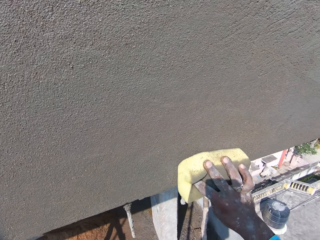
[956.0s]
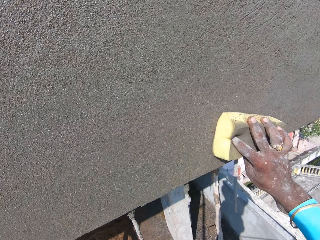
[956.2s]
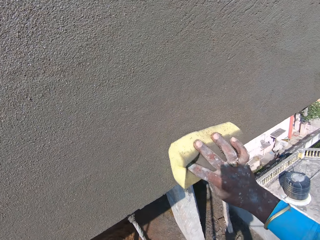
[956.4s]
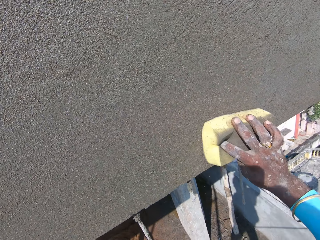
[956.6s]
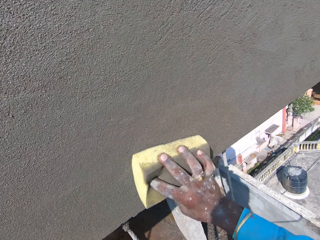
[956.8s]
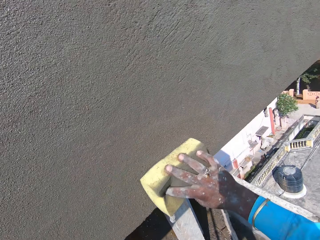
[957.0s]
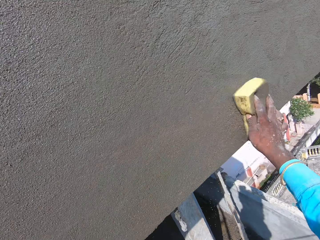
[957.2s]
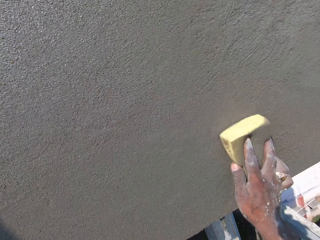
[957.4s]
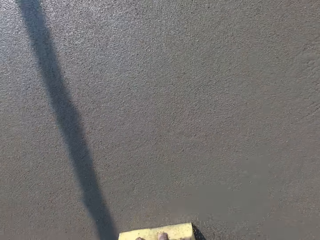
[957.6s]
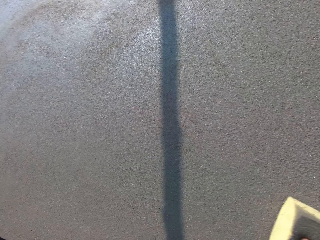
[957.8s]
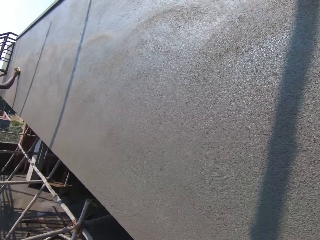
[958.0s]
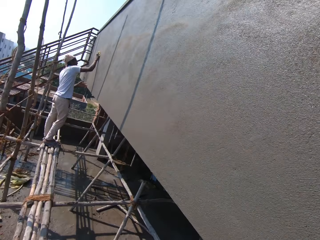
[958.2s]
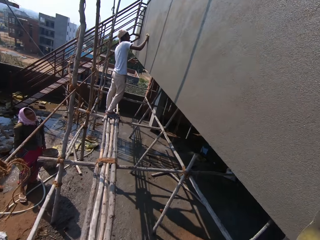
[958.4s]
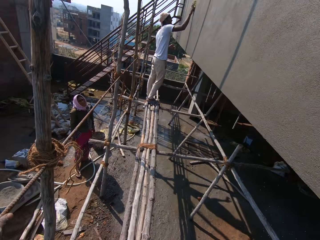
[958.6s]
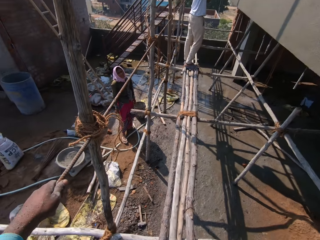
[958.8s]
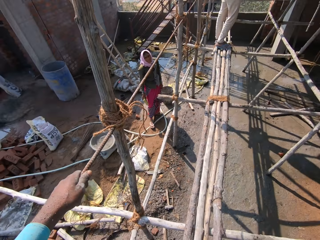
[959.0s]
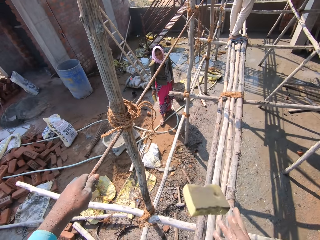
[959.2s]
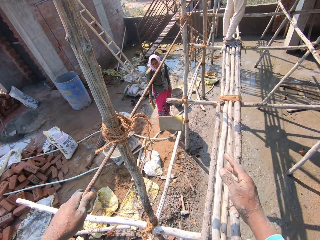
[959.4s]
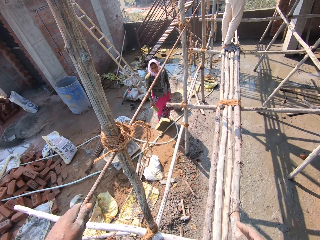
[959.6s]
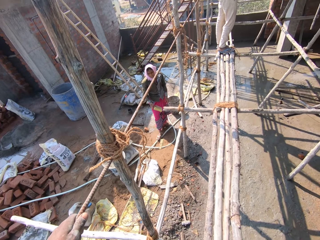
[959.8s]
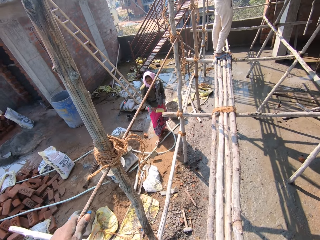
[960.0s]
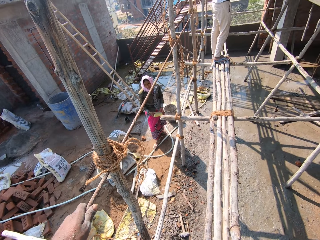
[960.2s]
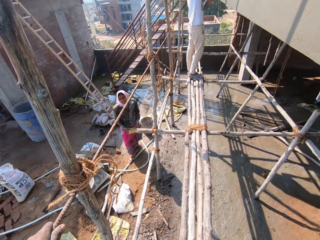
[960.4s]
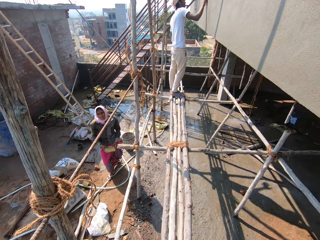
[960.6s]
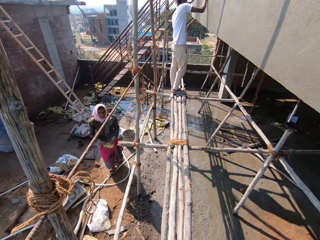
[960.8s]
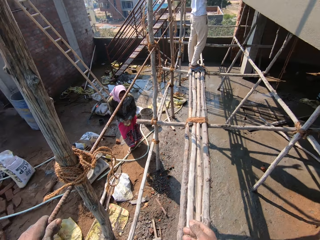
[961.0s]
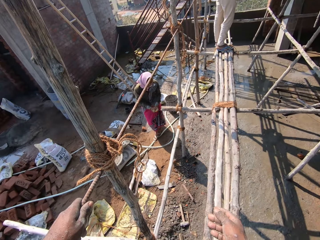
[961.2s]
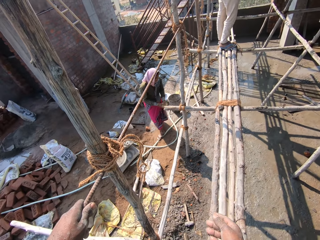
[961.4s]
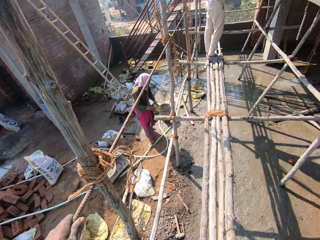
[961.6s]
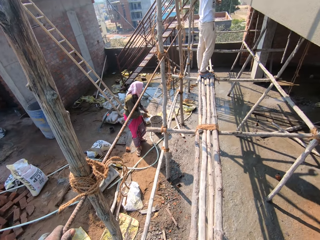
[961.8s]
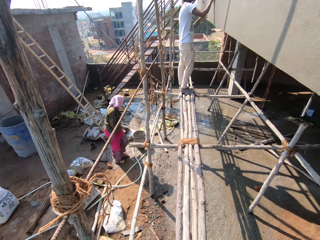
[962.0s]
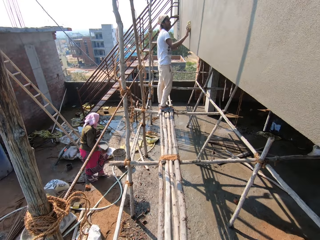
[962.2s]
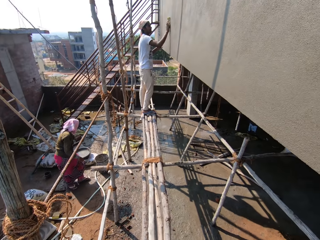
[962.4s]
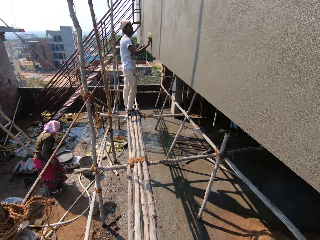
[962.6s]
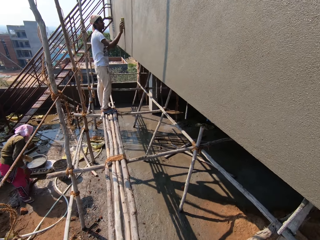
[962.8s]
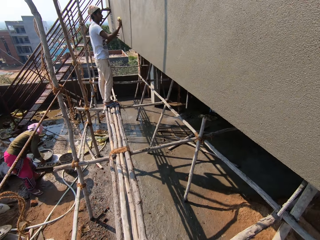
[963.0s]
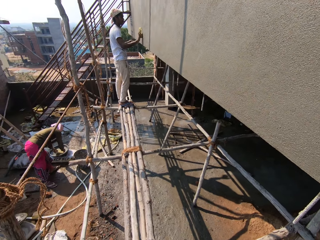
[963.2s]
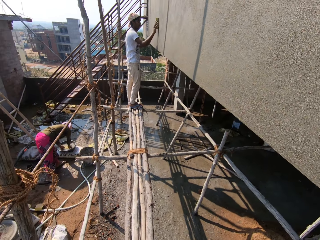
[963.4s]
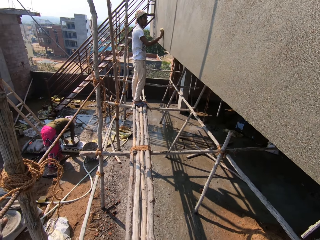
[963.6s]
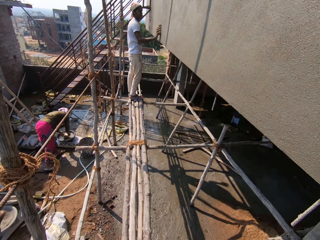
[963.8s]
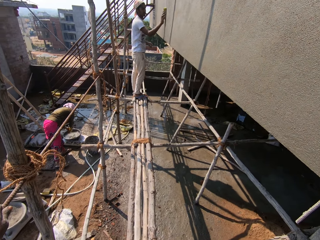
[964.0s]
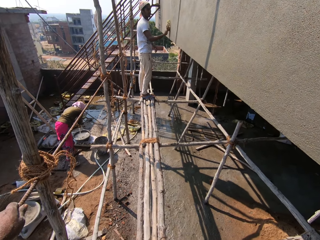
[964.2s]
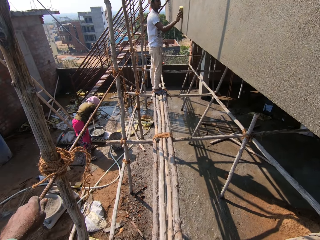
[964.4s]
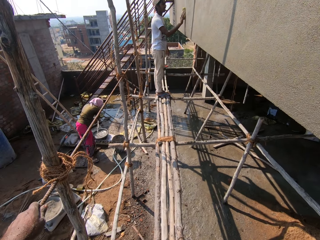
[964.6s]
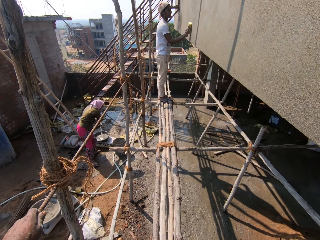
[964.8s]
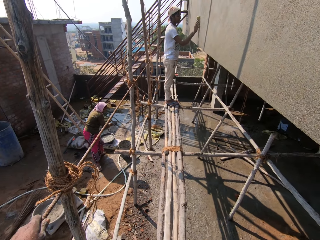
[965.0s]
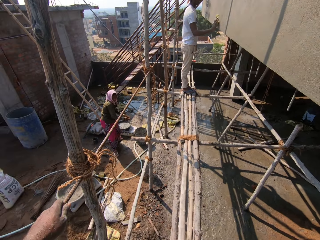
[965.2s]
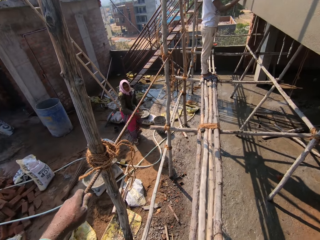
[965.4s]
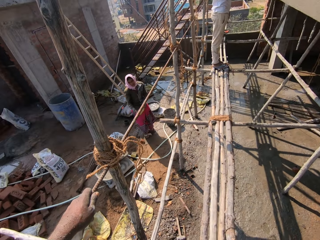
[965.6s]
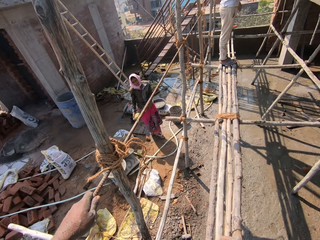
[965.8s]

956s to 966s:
The camera wearer walks. They throw the sponge. They drop the sponge. They talk to a person. The person walks around. The person rinses the sponge.

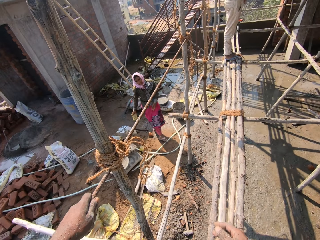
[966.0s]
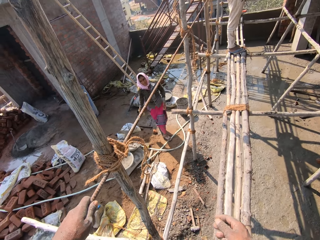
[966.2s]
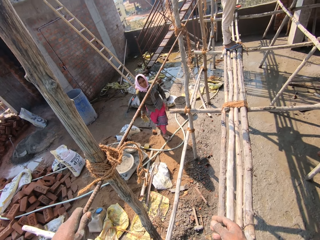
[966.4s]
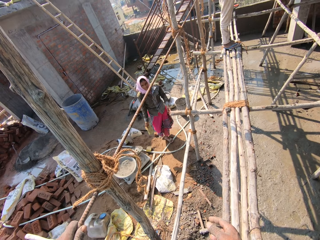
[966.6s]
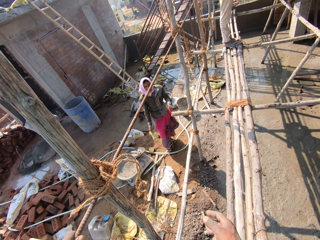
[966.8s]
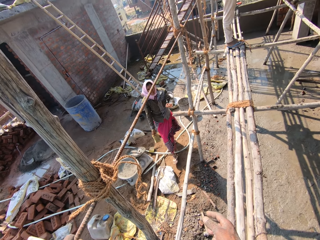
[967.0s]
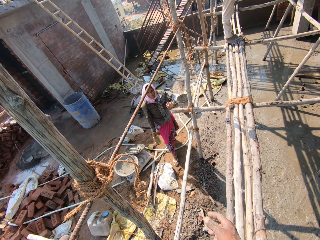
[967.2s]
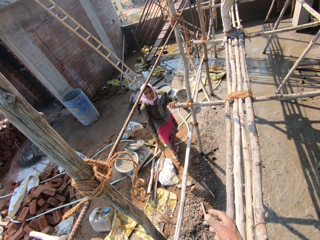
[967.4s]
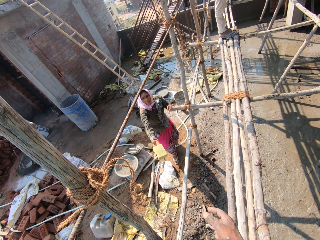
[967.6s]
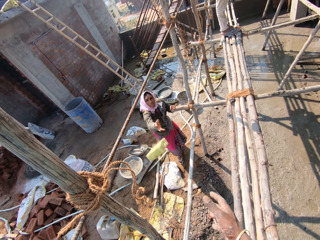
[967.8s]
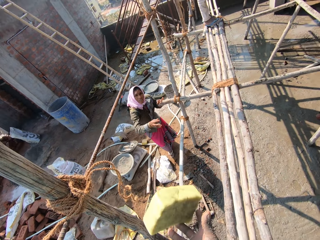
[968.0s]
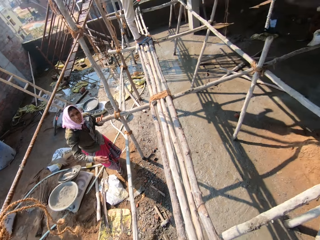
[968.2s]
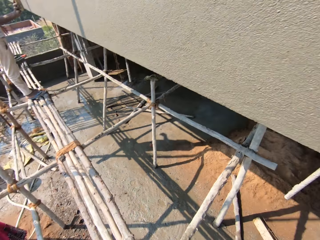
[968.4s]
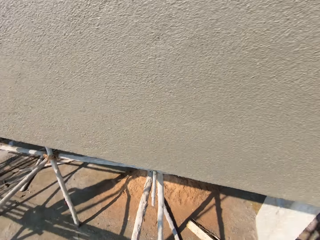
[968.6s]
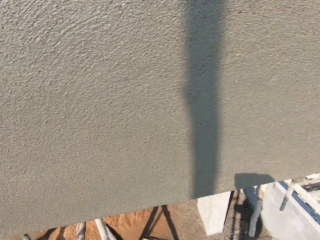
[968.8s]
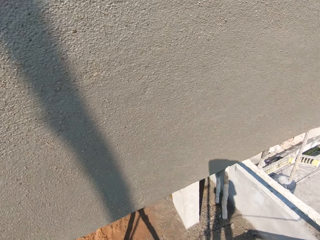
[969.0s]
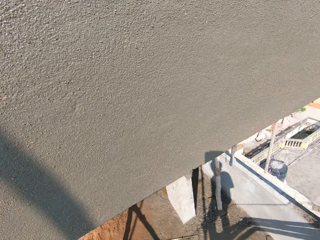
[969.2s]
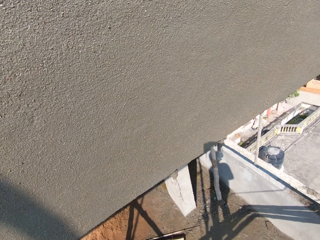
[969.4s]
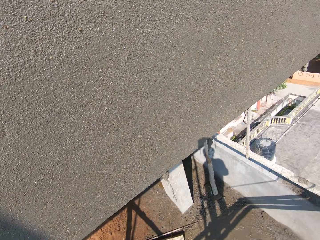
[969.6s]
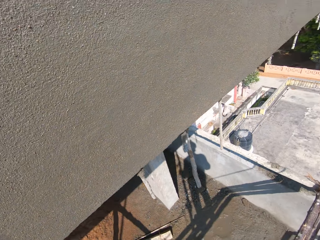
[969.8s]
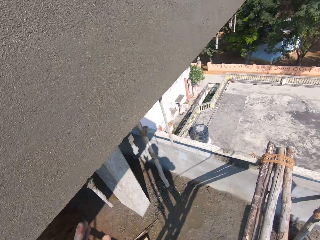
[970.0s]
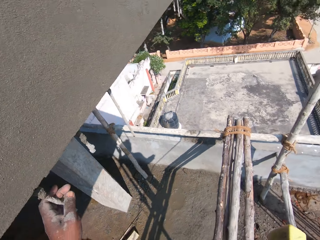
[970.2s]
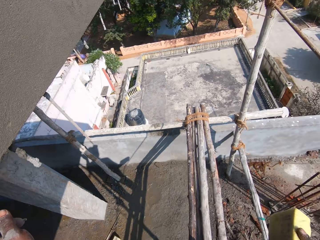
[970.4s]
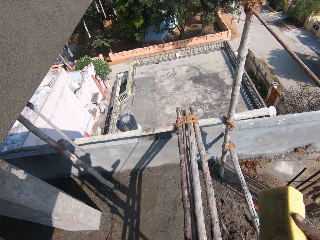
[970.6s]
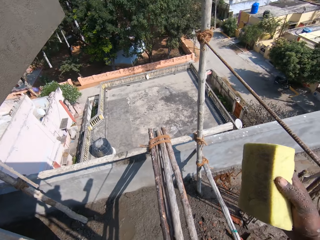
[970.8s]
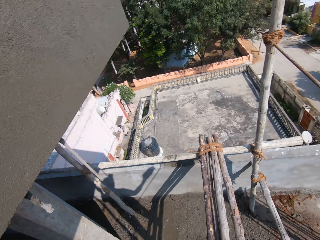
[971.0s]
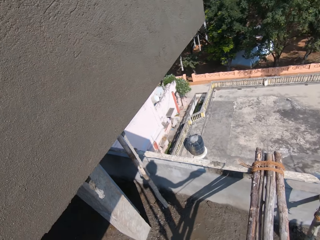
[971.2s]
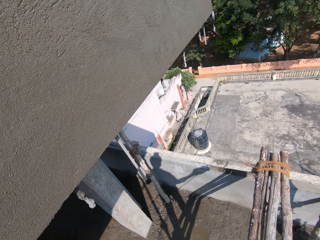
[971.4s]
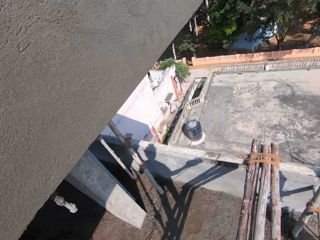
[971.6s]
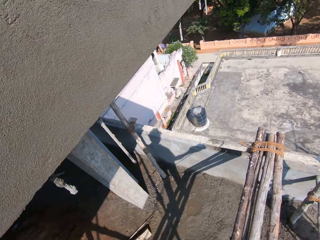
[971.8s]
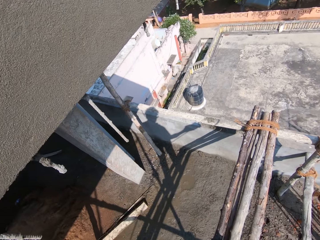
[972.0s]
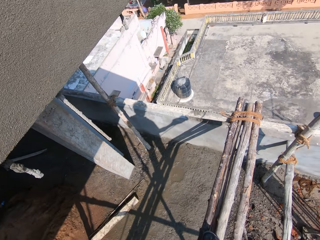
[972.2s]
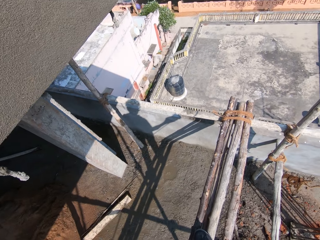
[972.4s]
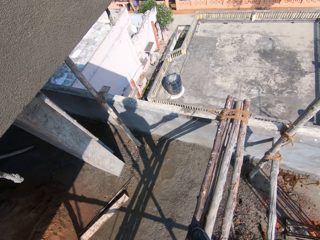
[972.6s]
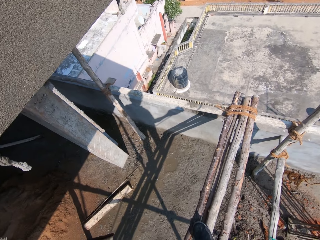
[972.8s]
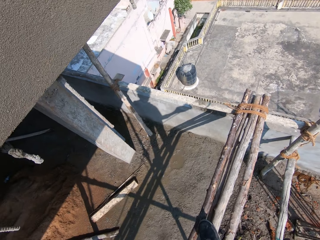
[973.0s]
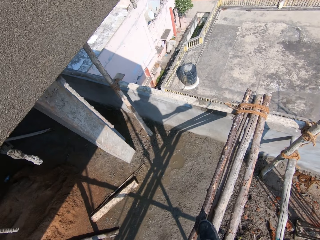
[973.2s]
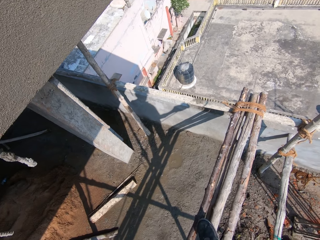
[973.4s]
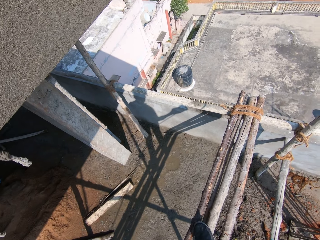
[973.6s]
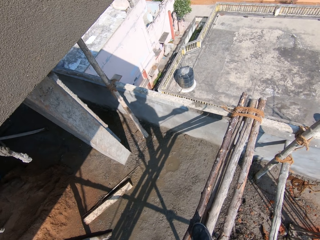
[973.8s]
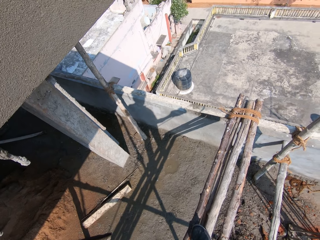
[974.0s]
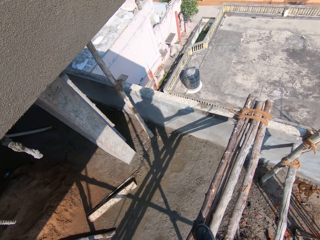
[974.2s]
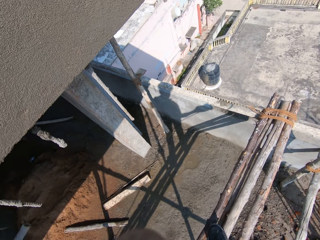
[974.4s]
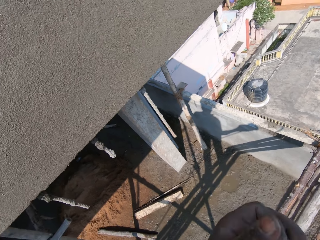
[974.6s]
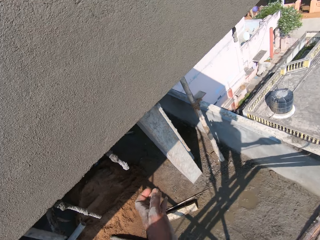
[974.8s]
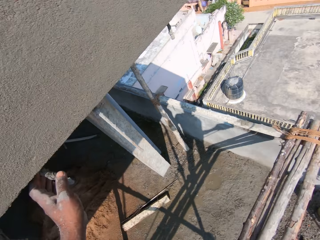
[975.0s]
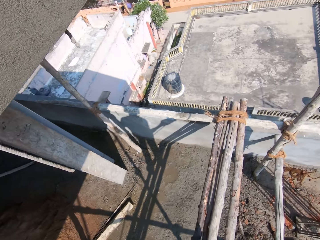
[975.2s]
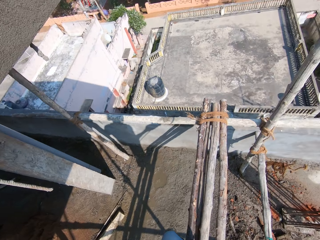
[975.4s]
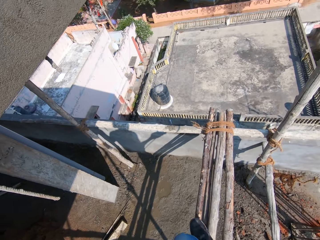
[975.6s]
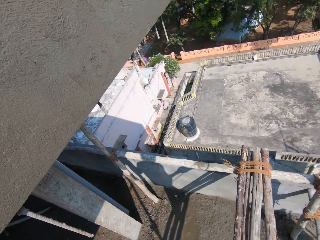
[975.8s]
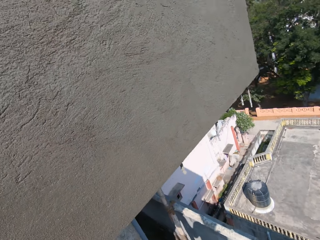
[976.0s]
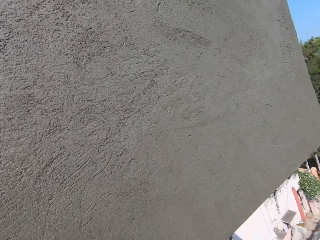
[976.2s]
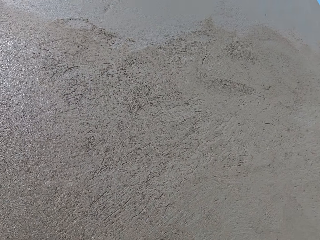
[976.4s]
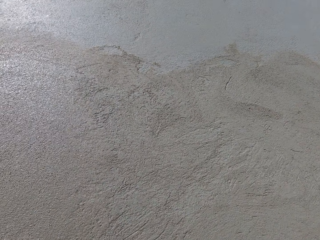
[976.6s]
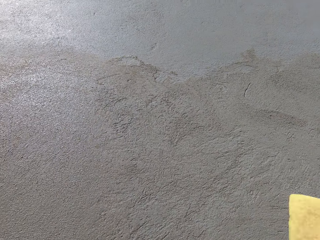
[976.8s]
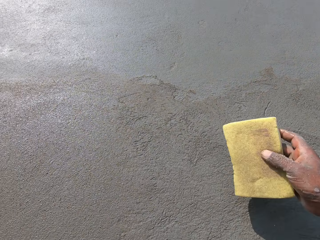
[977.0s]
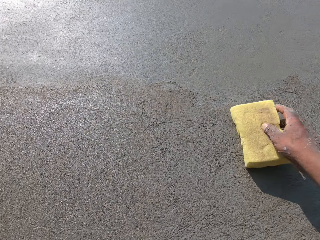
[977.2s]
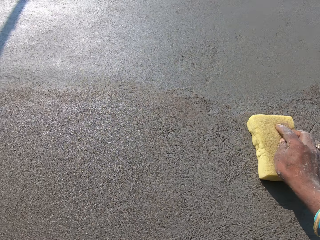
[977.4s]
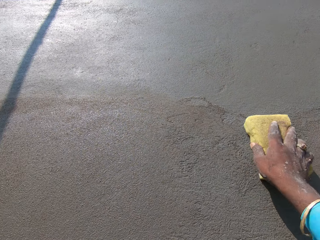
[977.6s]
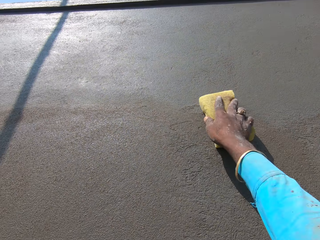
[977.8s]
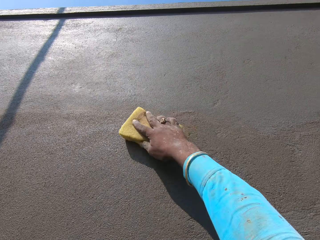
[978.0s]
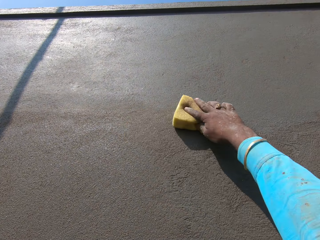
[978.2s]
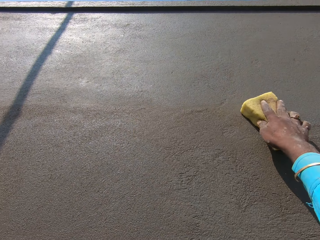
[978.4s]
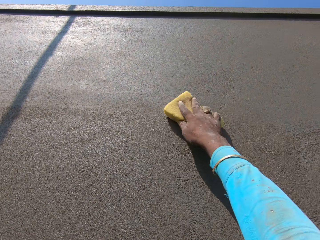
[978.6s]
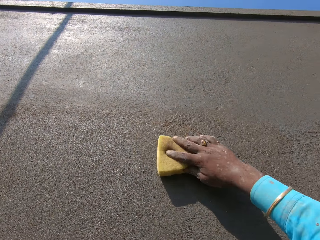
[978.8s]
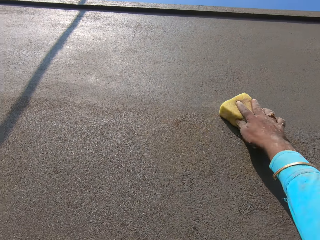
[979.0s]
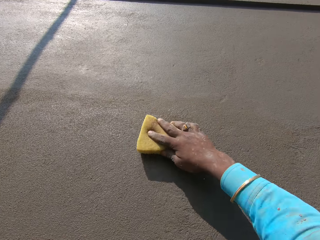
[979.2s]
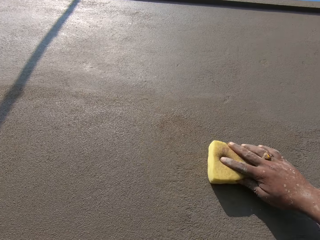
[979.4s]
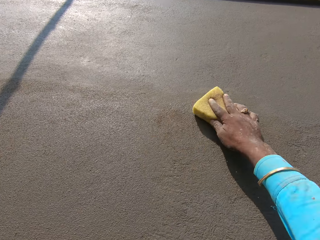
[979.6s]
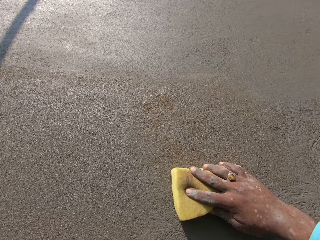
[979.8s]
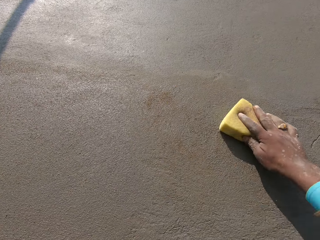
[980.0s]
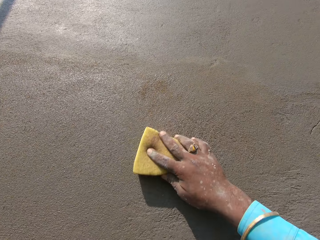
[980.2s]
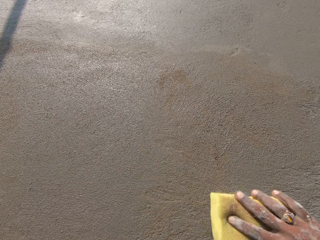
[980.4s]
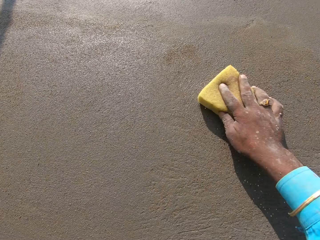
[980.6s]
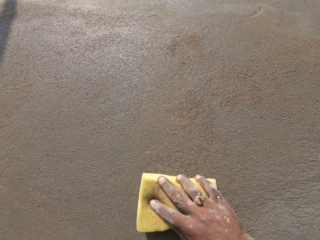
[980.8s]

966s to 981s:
A person walks around. The person throws the sponge. The camera wearer picks up the sponge from the person. They look around. They walk. They smoothen the wall. They scrub the wall.
